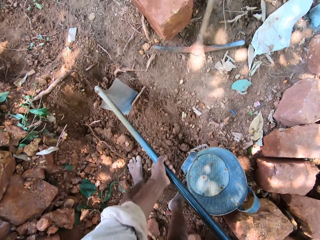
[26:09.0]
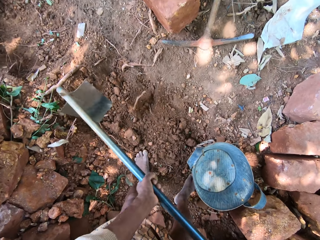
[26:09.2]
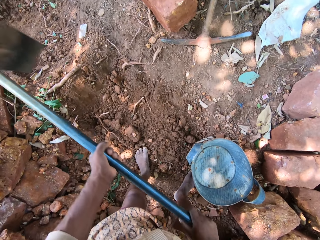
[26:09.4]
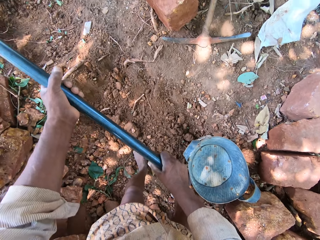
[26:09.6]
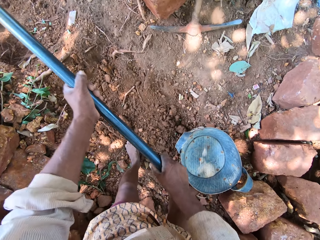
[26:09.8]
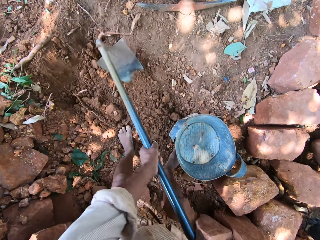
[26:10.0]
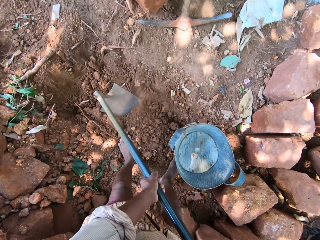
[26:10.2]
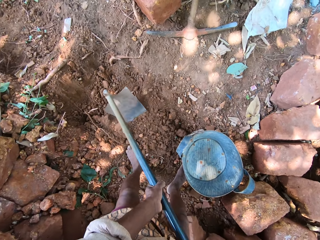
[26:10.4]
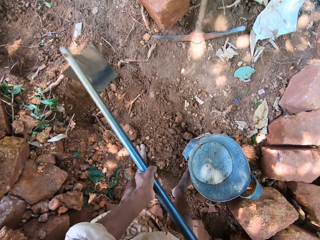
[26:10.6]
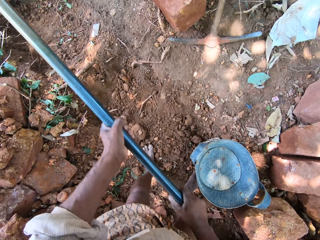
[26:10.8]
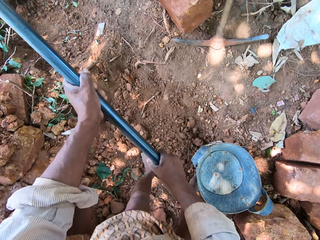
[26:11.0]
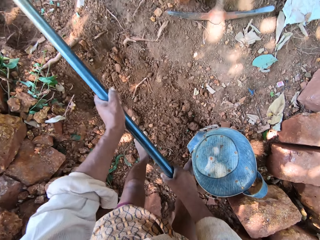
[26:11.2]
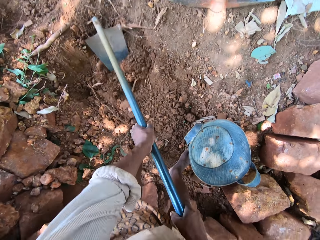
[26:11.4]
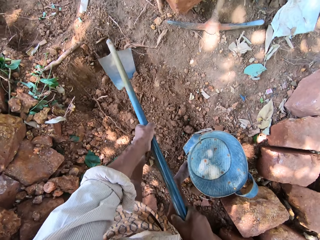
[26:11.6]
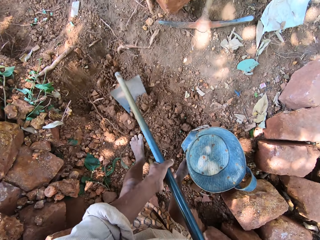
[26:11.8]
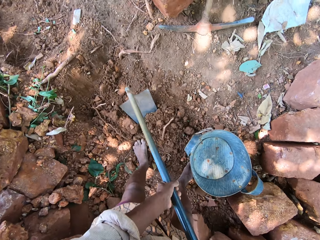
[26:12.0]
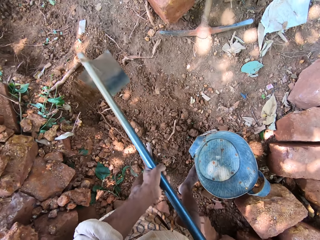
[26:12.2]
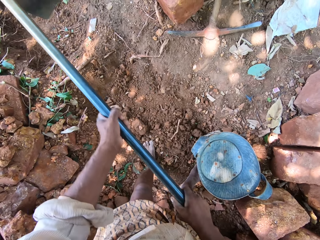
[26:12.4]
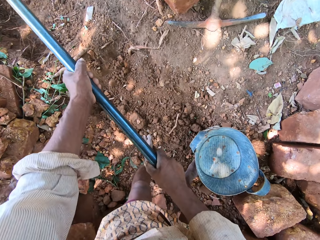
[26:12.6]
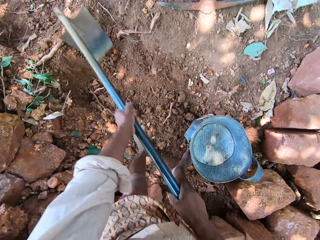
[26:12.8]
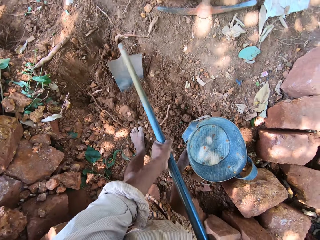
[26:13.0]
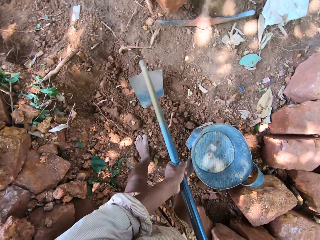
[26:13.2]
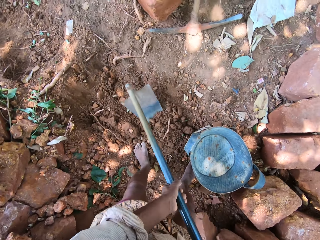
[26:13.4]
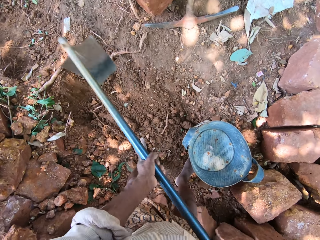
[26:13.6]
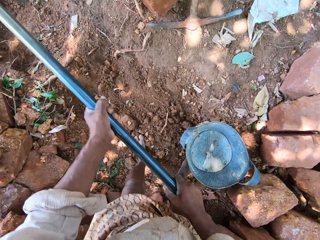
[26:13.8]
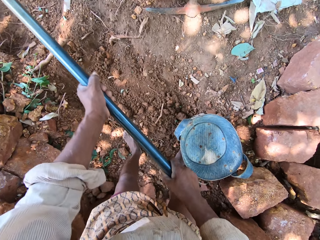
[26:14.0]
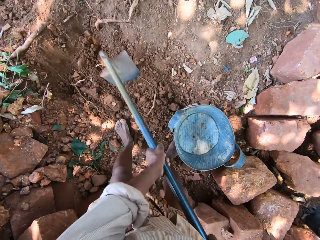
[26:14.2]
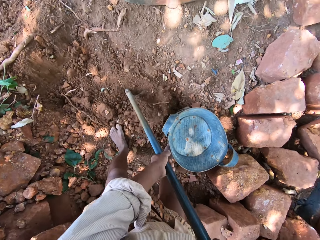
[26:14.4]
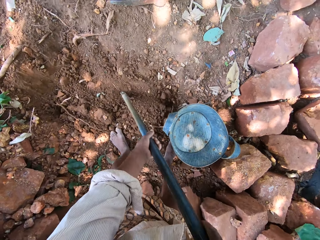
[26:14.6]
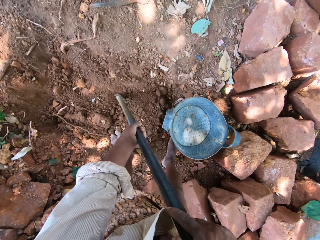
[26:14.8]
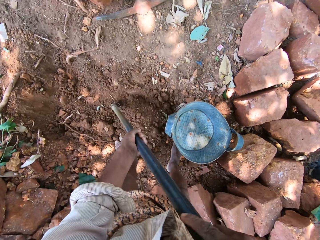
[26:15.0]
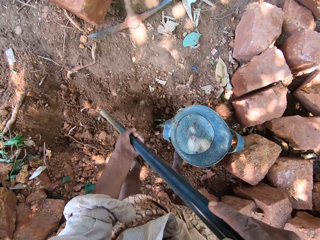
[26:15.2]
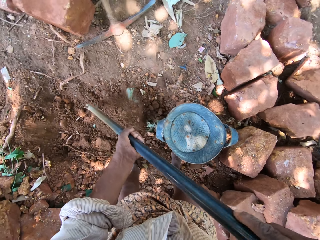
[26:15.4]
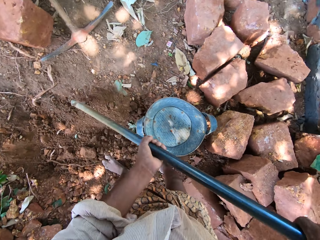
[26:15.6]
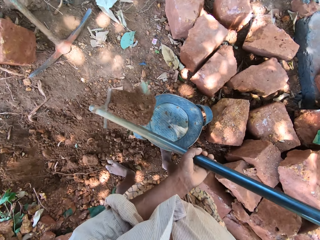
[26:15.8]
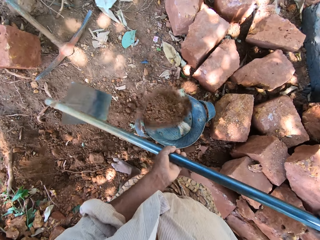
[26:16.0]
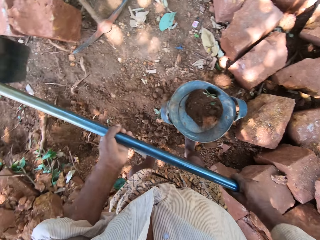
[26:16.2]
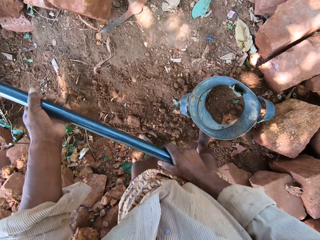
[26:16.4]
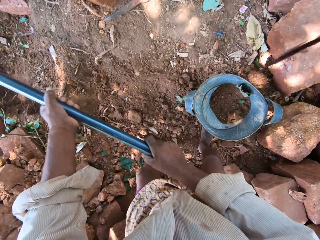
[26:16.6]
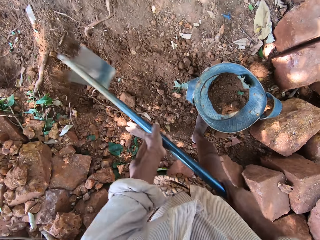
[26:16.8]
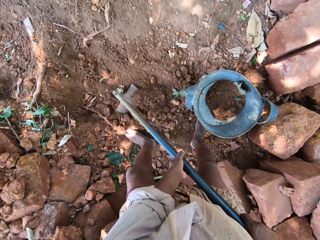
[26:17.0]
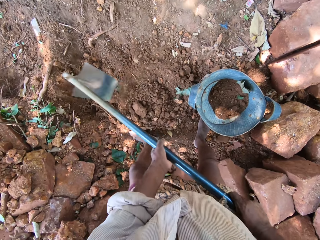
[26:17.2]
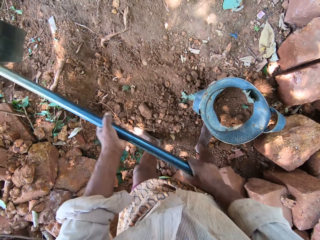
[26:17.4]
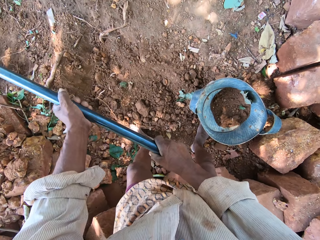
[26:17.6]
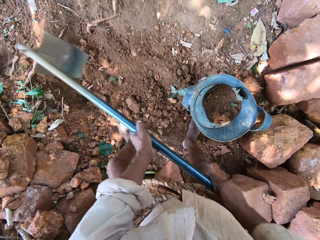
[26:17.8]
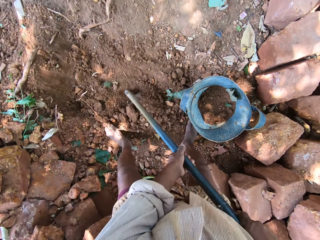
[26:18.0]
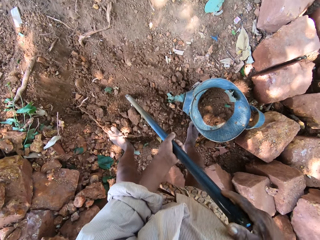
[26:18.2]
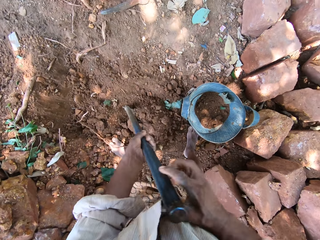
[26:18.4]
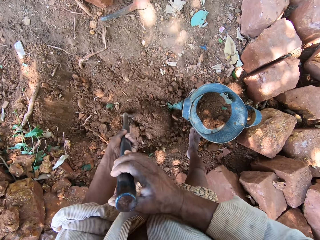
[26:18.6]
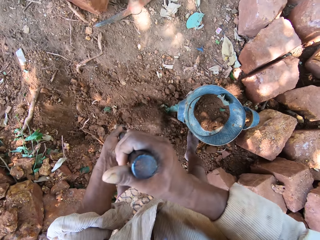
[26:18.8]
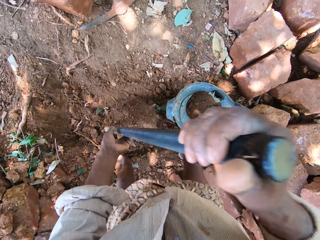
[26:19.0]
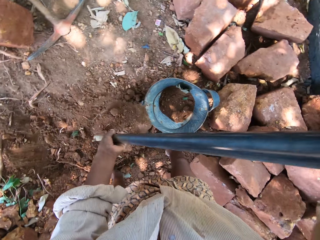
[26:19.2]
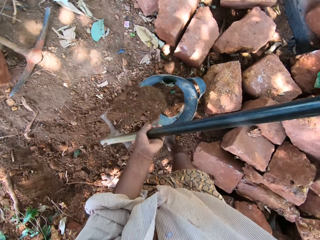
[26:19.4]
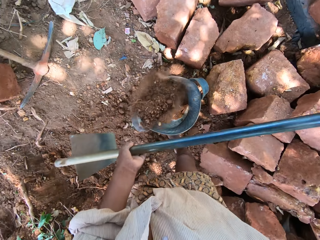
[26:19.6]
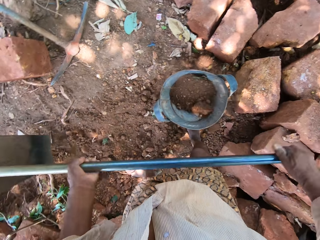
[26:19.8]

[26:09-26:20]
The camera wearer digs the ground with the hoe in both hands repeatedly. They pack some sand from the ground with the hoe in both hands. They pour the sand inside the bucket on the ground with the hoe in both hands. They dig the ground with the hoe in both hands. They pack some sand from the ground with the hoe in both hands.

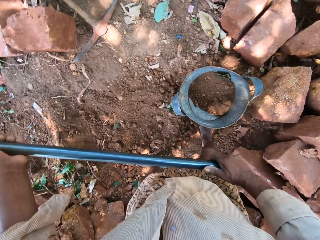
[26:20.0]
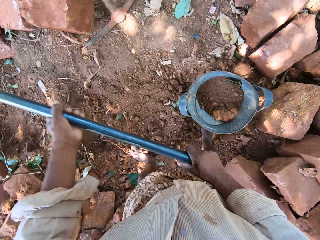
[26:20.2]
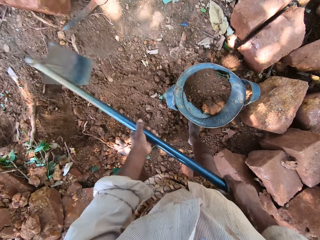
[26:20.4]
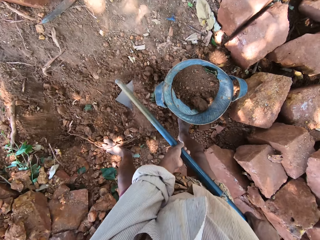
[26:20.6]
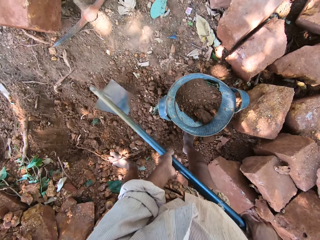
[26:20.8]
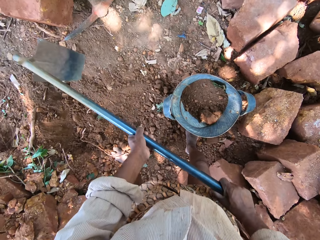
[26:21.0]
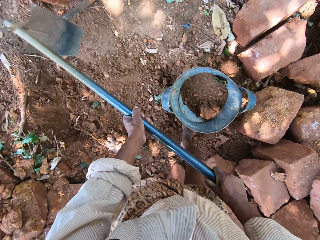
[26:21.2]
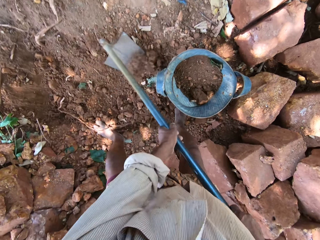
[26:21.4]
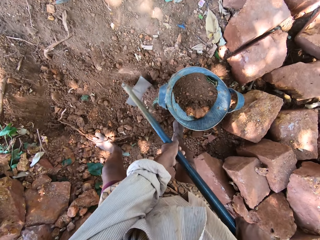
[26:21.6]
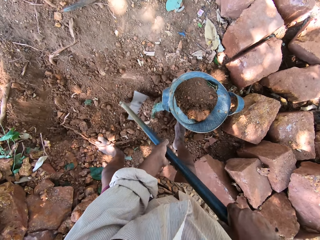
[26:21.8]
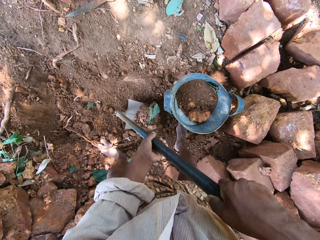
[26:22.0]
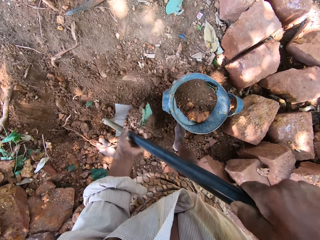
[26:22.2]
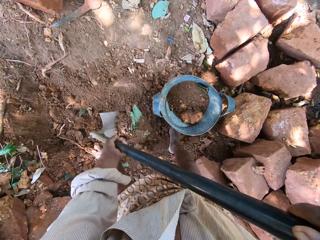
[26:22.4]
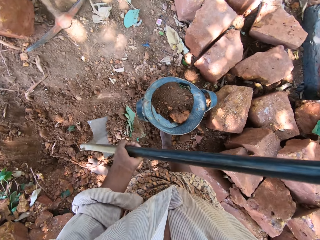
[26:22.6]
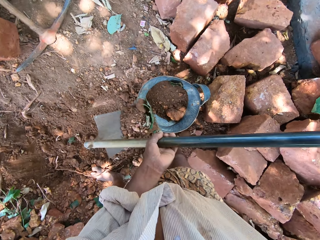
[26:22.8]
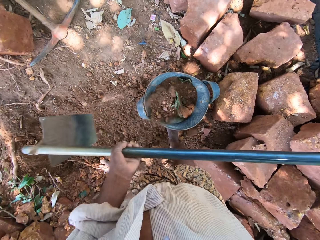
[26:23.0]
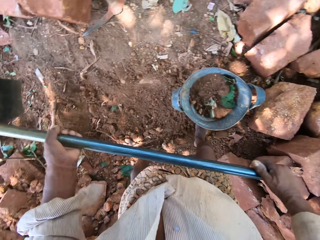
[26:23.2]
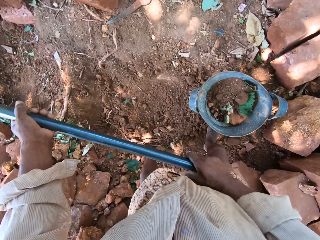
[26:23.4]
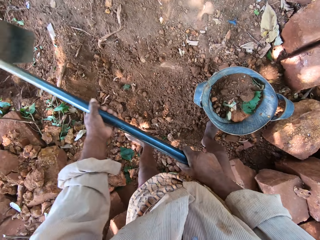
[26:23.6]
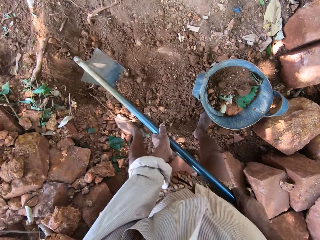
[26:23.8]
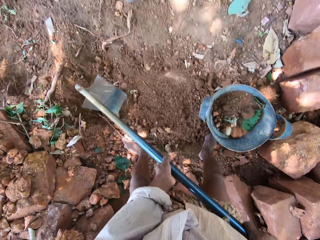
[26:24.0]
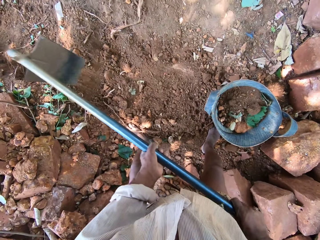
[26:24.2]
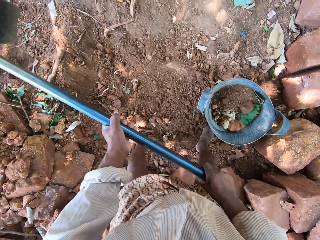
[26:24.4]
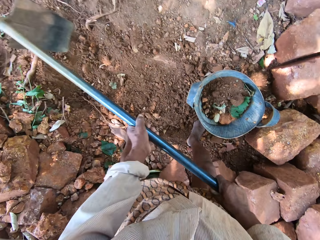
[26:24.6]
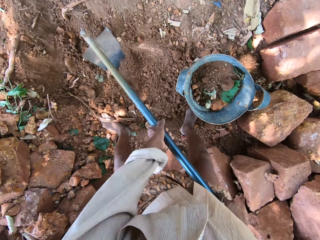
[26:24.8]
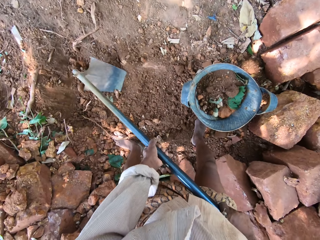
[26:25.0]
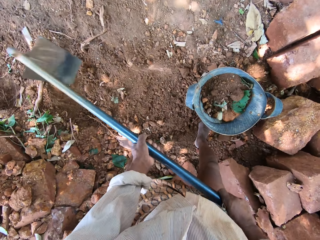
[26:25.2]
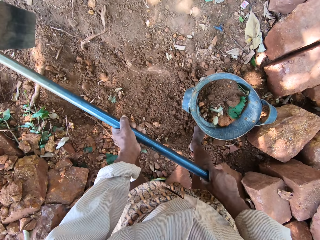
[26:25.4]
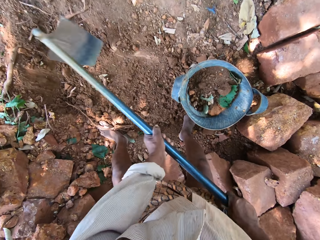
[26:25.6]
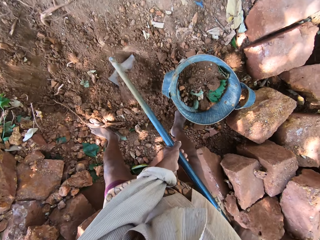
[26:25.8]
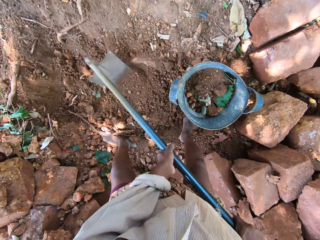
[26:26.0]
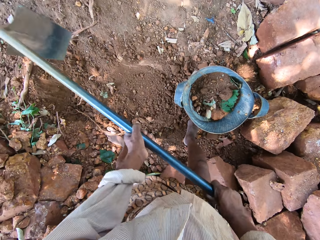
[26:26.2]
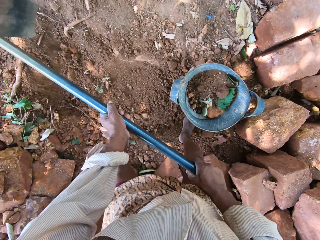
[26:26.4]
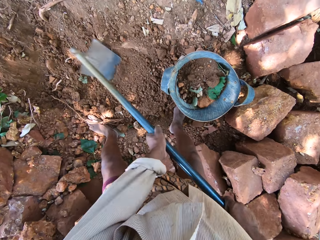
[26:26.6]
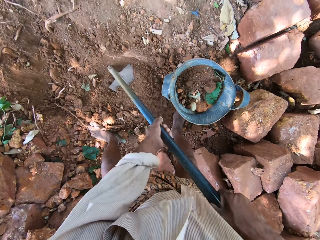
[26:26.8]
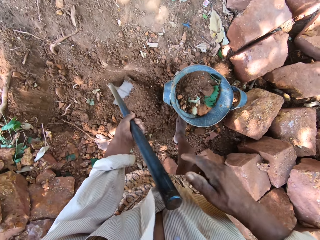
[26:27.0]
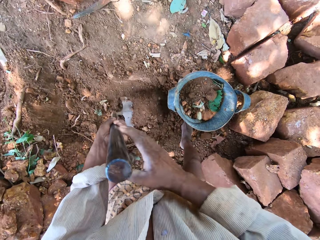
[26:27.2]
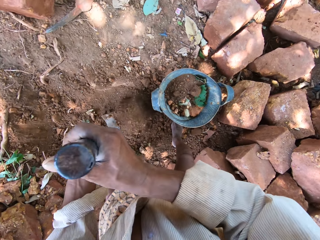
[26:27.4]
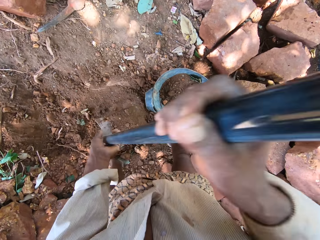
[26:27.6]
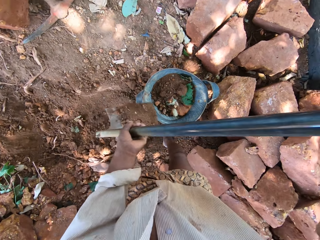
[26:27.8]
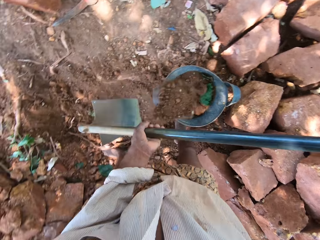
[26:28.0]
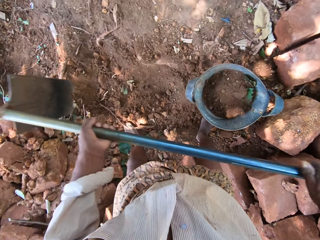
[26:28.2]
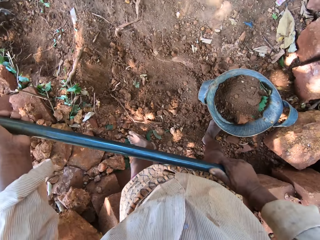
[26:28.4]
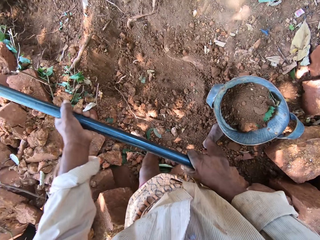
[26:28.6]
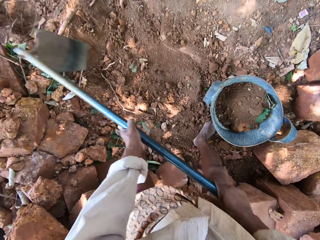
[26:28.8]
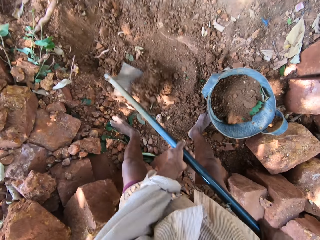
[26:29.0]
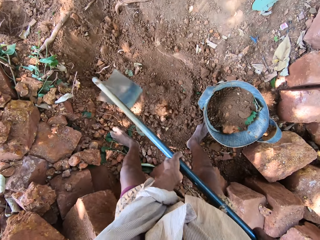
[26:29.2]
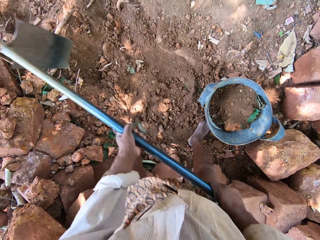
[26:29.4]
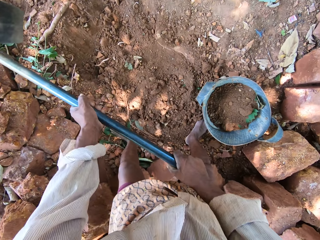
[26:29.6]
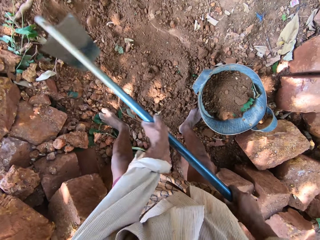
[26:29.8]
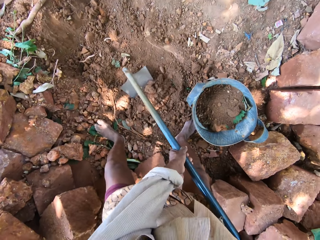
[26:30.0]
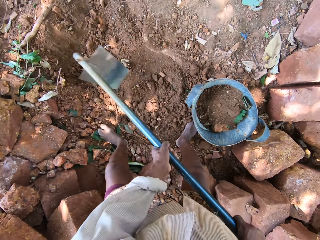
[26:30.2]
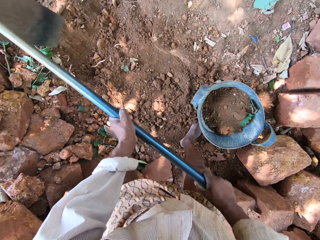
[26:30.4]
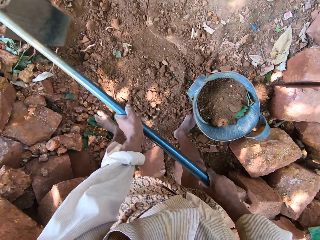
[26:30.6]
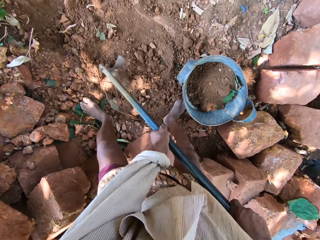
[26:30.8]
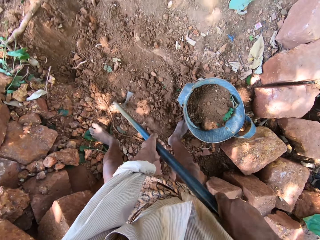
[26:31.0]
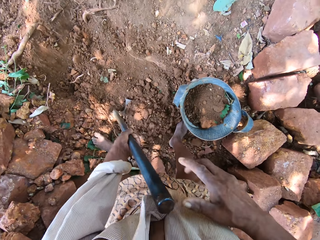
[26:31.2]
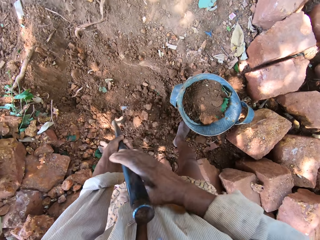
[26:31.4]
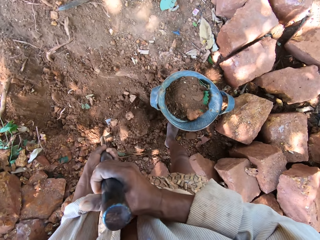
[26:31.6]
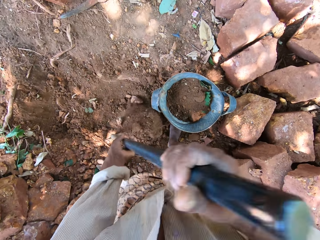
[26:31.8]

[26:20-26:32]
The camera wearer pours the sand inside the bucket on the ground with the hoe in both hands. They dig the ground with the hoe in both hands. They pack some sand from the ground with the hoe in both hands. They pour the sand inside the bucket on the ground with the hoe in both hands. They dig the ground with the hoe in both hands repeatedly. They pack some sand from the ground with the hoe in both hands. They pour the sand inside the bucket on the ground with the hoe in both hands. They dig the ground with the hoe in both hands. They do it again. They pack some sand from the ground with the hoe in both hands.
